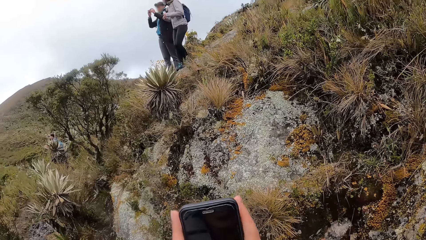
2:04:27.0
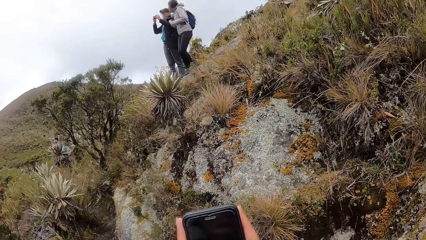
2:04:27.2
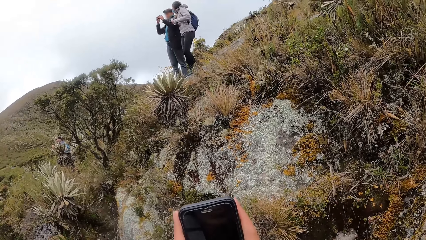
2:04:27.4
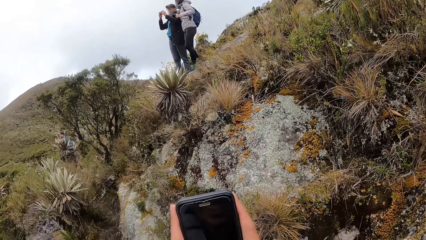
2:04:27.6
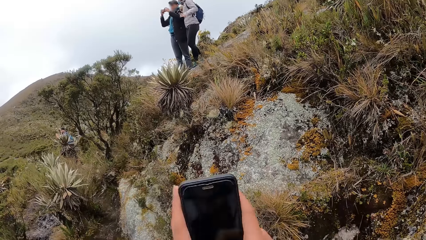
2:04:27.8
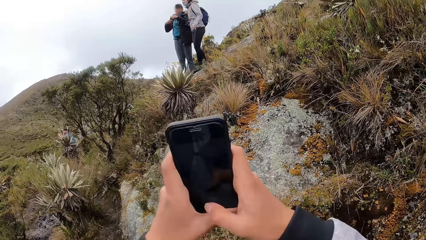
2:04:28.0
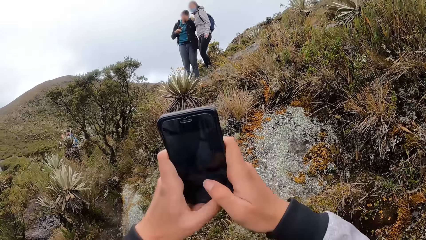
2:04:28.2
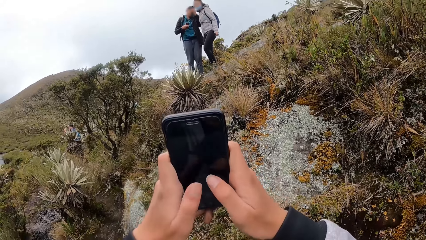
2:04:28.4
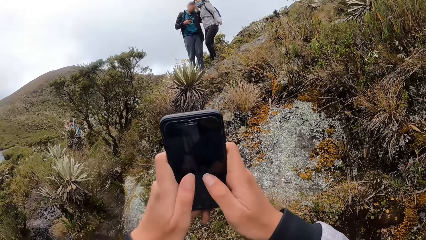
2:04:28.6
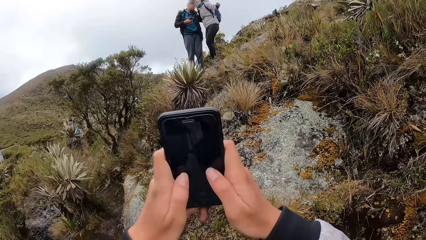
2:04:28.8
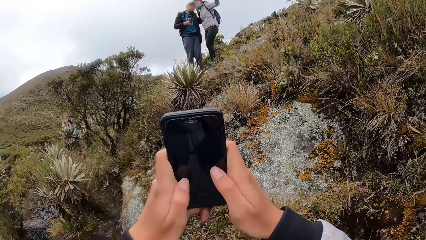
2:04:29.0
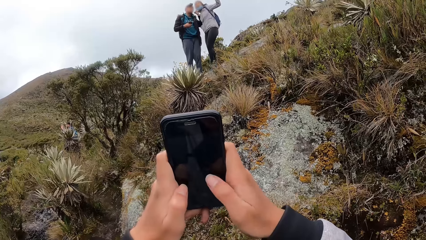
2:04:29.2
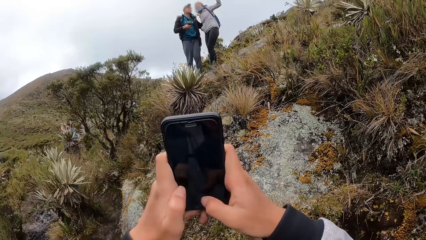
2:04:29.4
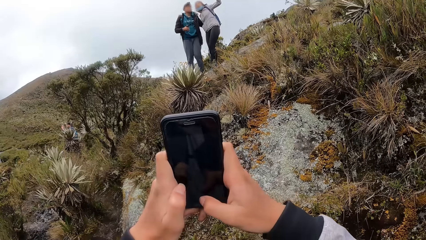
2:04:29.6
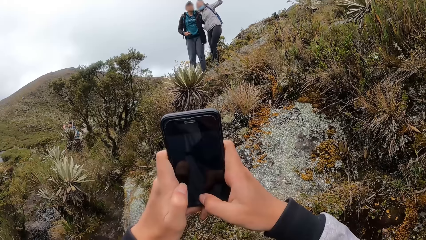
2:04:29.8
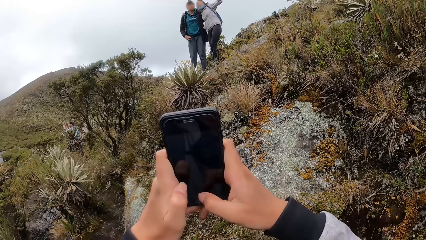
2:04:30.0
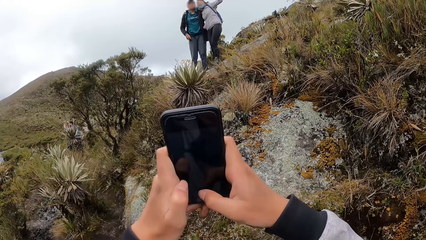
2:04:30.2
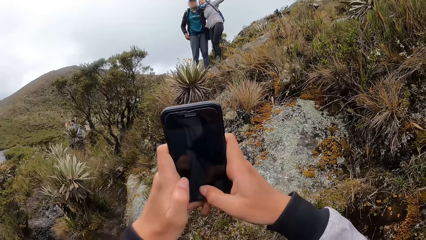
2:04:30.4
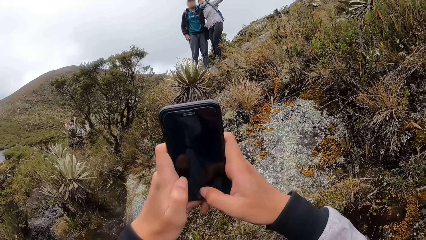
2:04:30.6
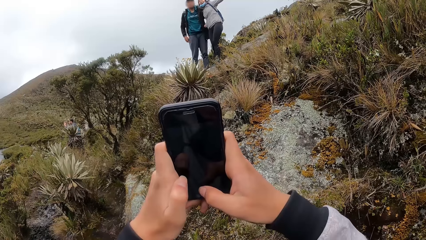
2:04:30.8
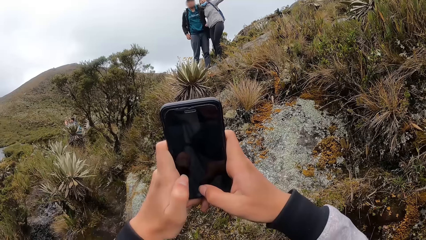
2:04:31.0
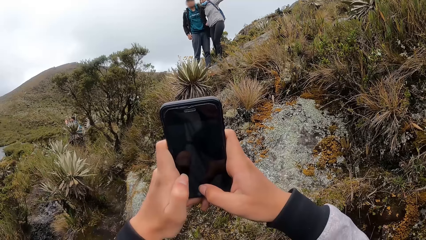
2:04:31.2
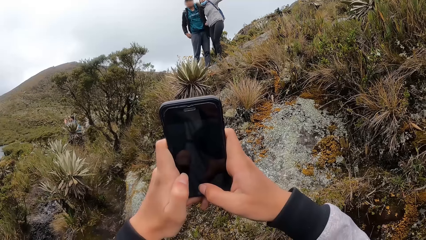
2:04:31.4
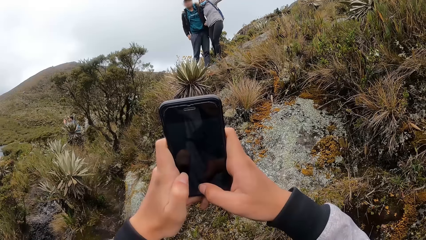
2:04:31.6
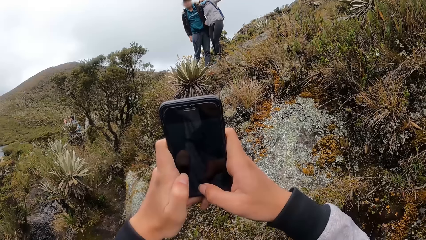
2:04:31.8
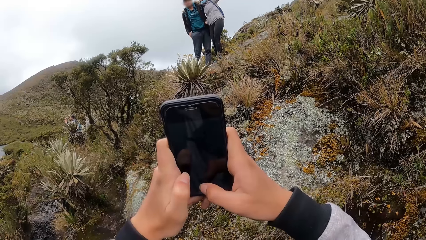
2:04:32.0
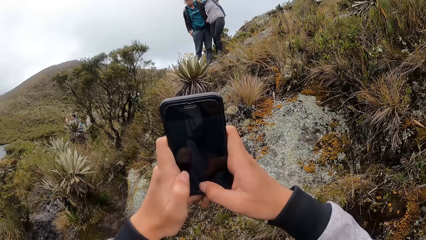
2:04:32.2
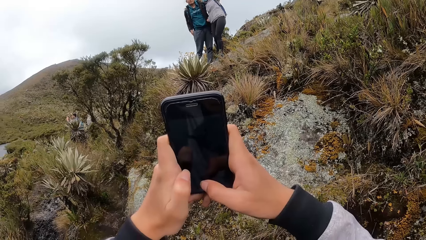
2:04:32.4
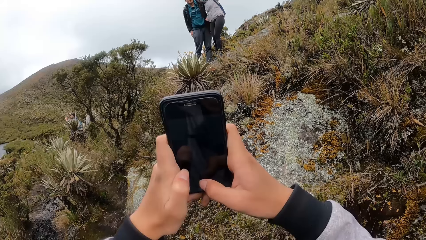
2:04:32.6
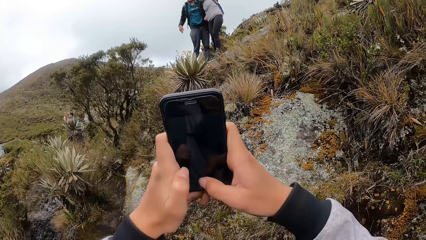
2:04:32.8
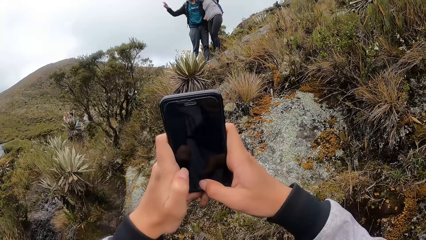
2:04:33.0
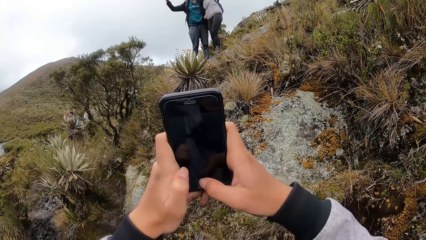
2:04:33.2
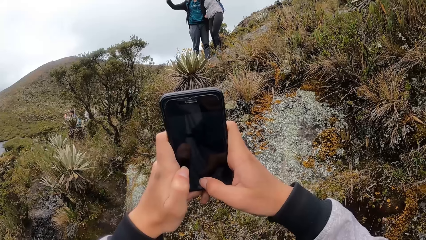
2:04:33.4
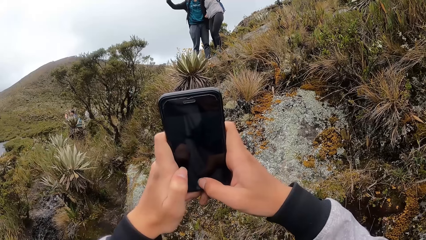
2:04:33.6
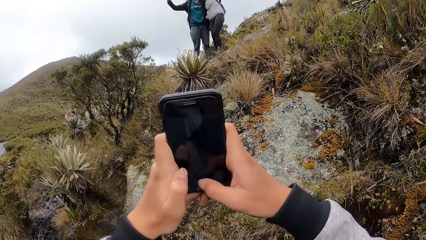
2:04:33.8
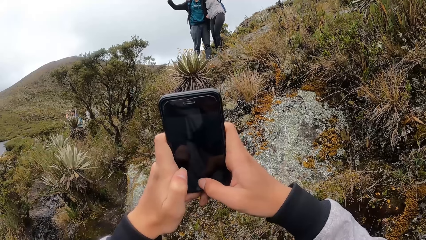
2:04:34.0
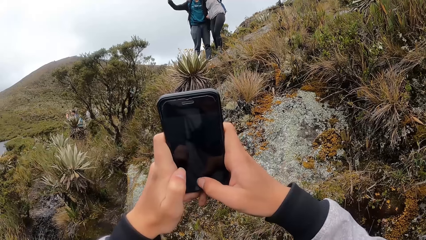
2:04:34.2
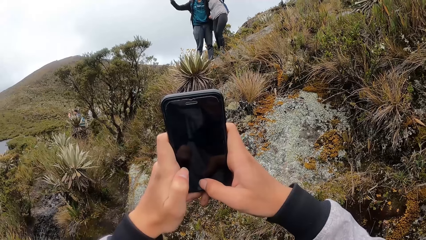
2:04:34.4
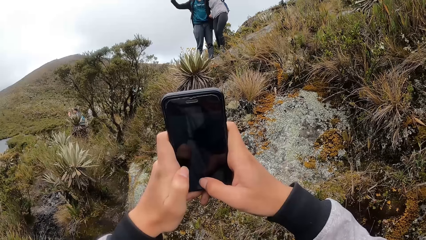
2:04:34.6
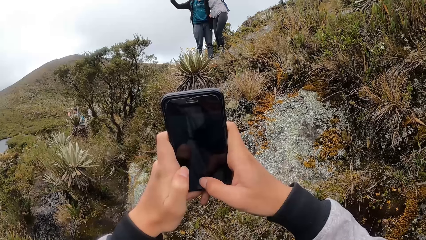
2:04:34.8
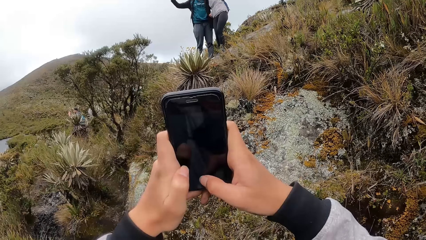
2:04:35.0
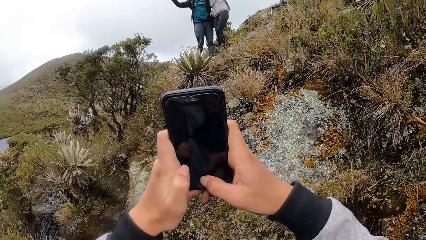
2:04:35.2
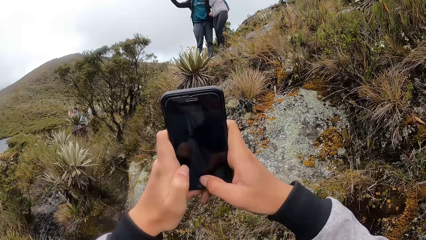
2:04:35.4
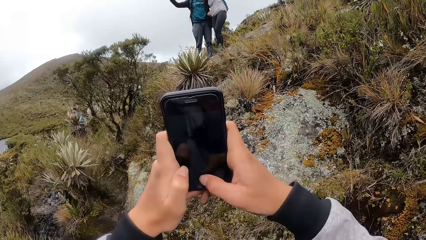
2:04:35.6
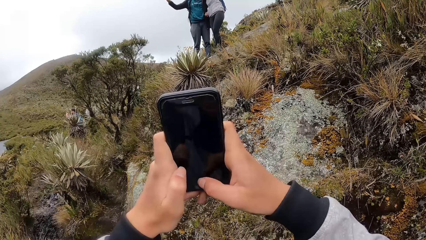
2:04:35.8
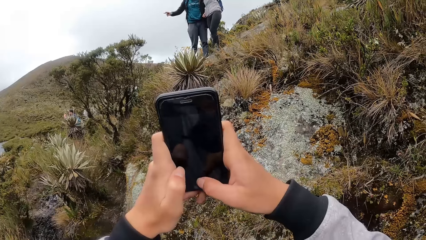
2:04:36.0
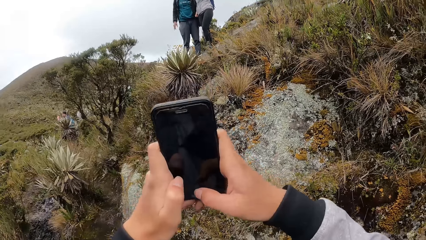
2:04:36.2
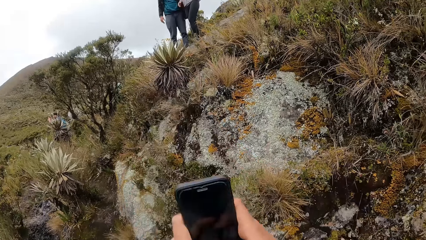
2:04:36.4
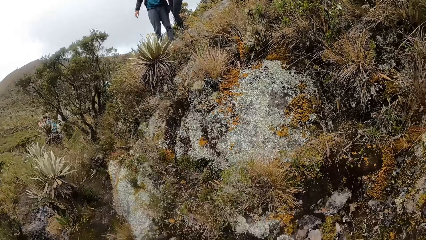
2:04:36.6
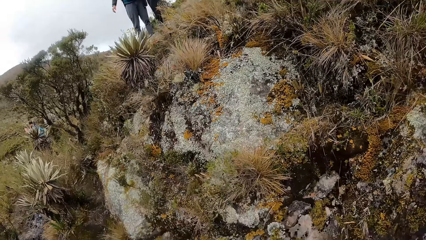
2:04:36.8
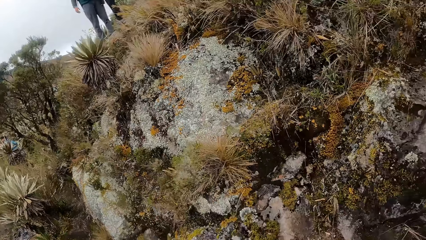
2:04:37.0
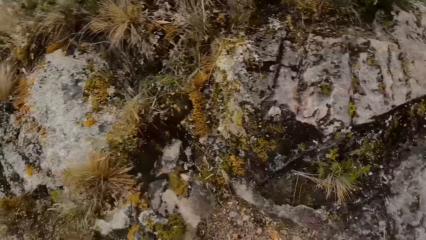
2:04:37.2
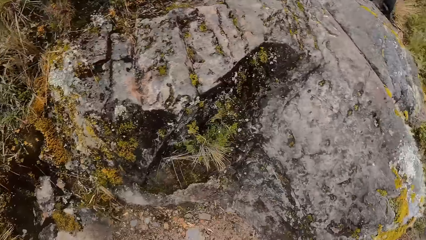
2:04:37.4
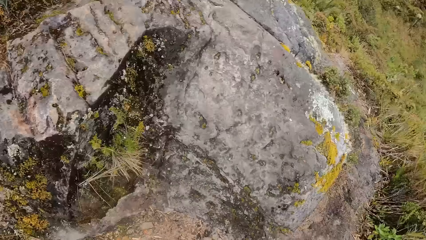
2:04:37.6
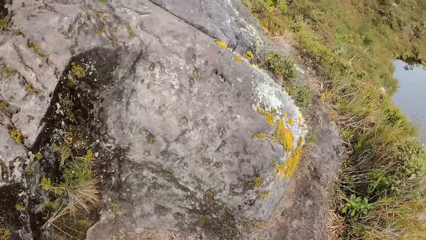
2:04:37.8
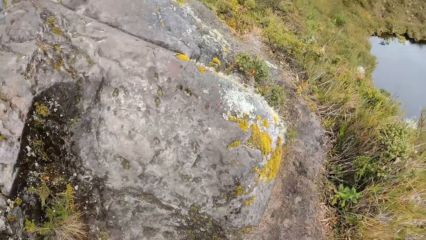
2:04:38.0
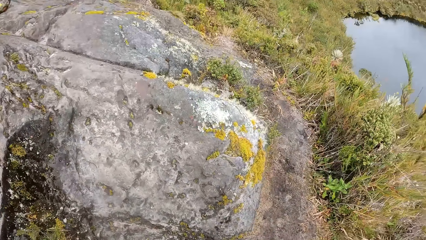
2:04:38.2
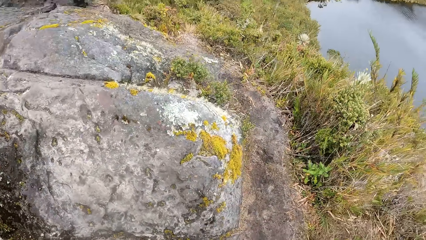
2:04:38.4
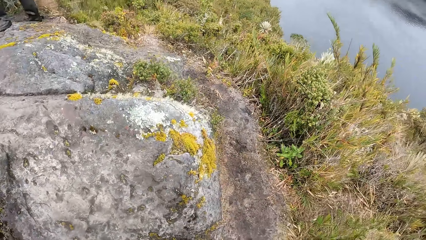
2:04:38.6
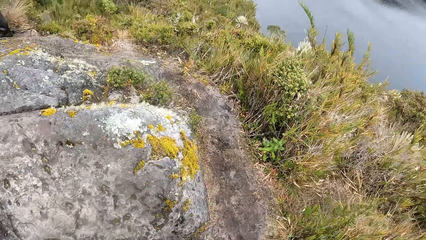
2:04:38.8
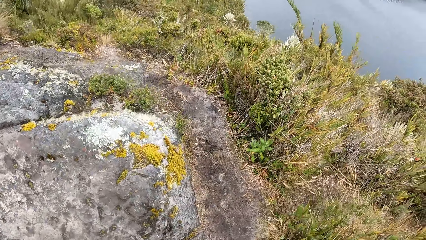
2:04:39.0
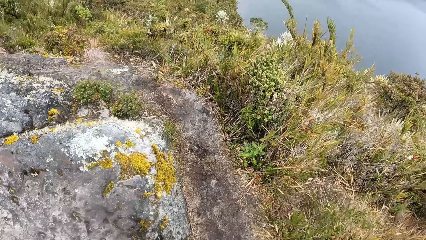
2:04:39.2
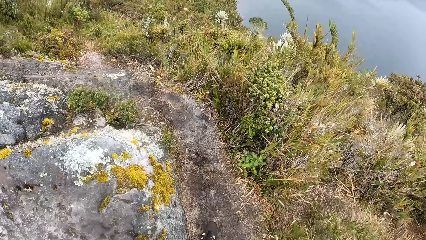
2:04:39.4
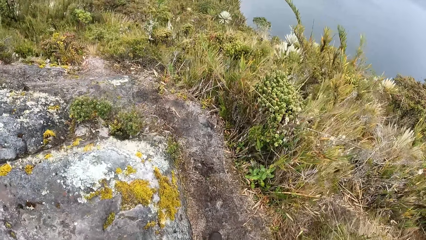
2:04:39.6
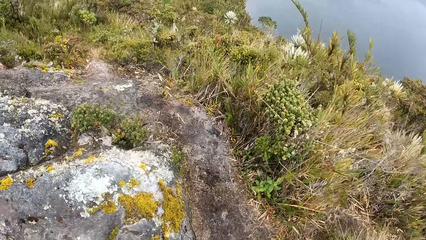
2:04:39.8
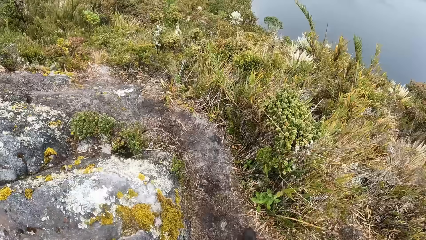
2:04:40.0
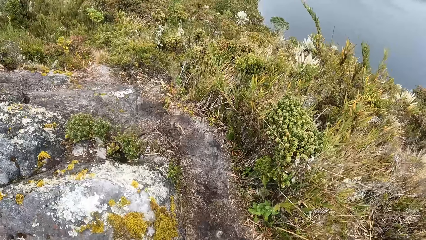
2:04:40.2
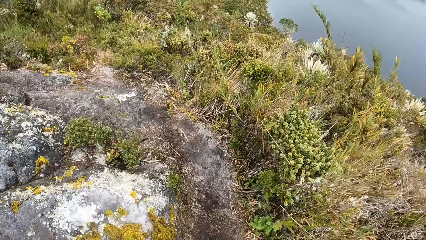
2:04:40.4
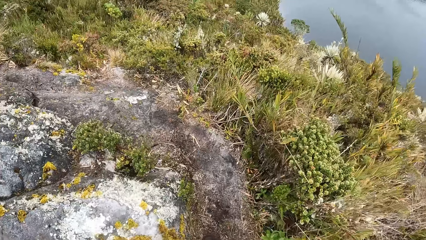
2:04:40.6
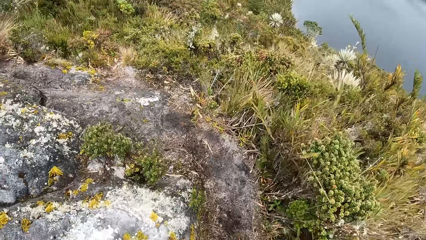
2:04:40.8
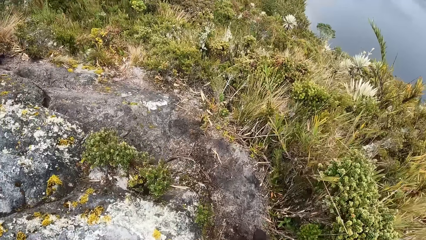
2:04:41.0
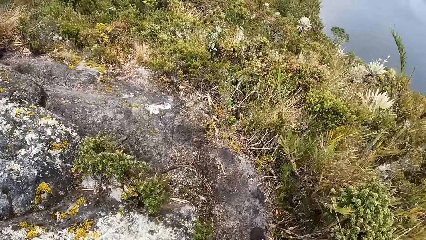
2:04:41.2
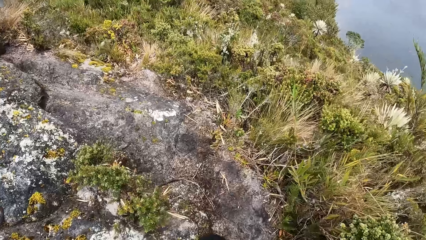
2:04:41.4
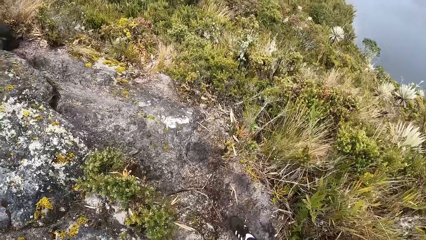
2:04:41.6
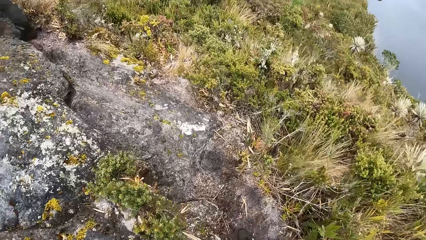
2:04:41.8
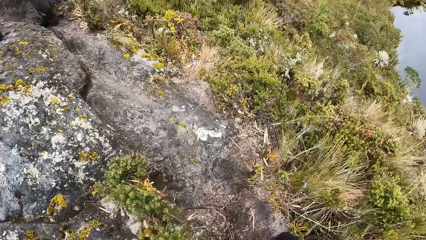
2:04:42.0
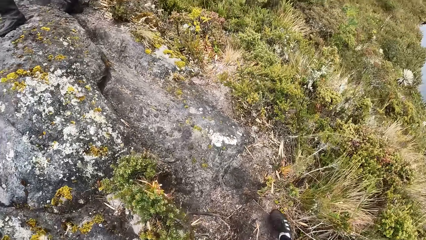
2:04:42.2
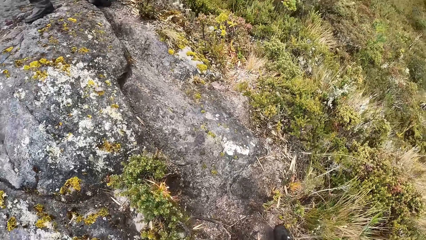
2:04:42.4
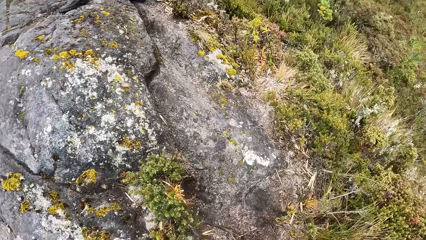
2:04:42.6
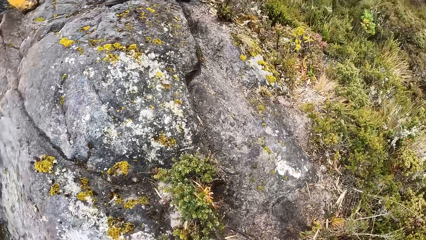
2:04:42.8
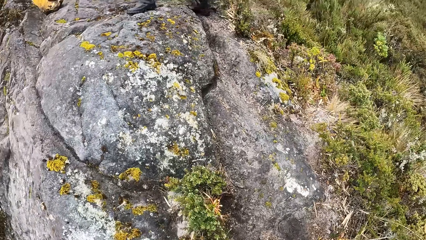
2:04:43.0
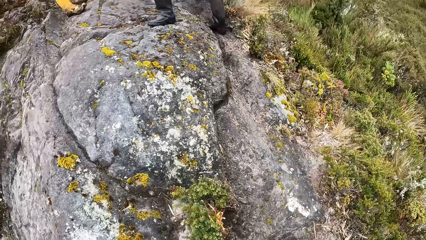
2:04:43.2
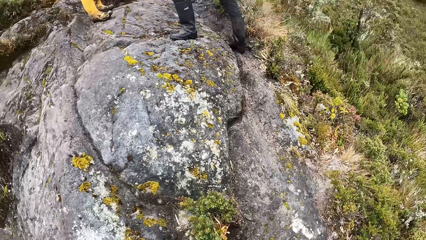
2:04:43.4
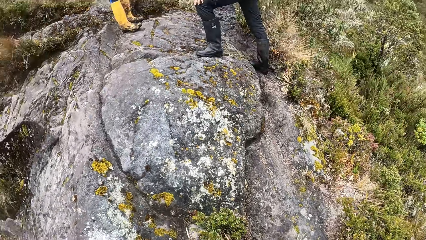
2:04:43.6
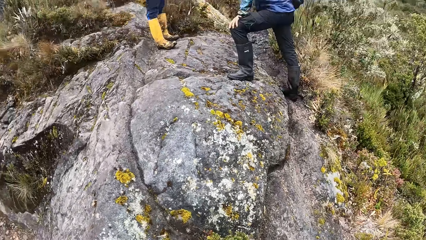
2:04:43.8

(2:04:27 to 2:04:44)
The camera wearer takes pictures. A man takes pictures. Another man takes pictures. The camera wearer takes pictures. They walk around the mountain.
